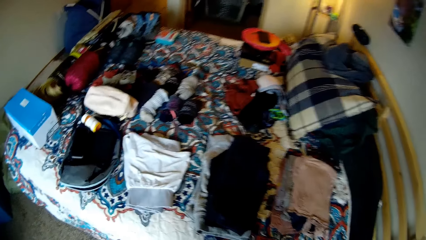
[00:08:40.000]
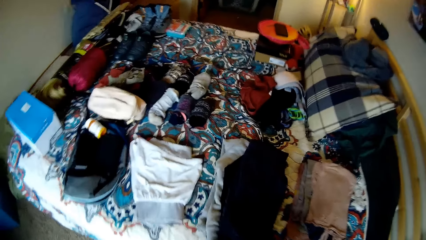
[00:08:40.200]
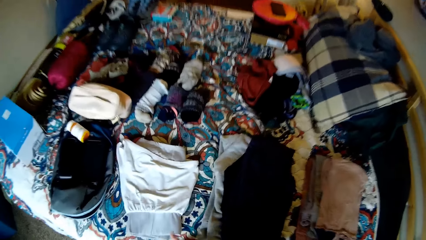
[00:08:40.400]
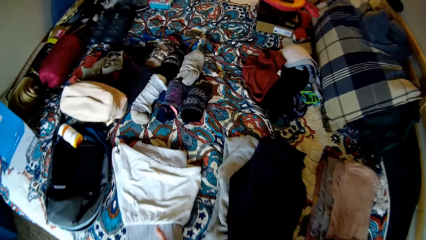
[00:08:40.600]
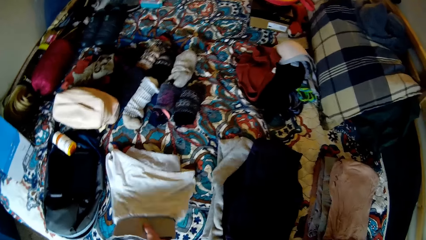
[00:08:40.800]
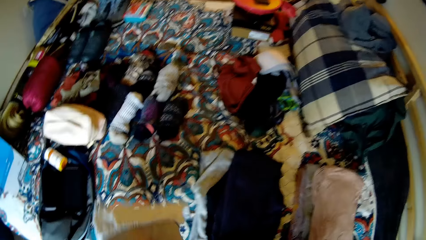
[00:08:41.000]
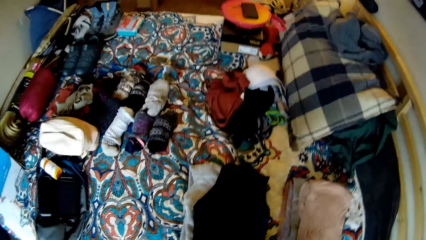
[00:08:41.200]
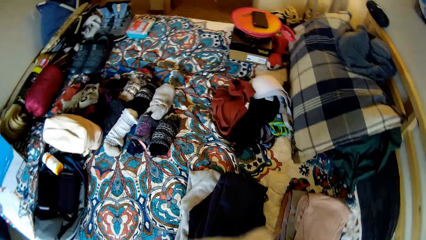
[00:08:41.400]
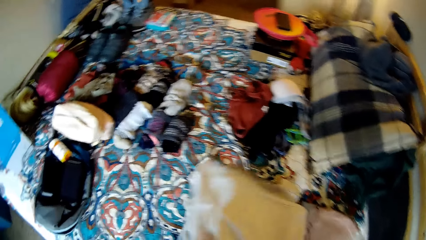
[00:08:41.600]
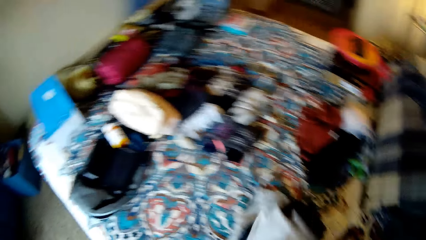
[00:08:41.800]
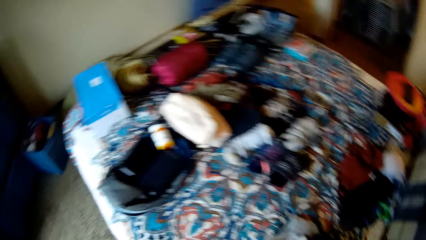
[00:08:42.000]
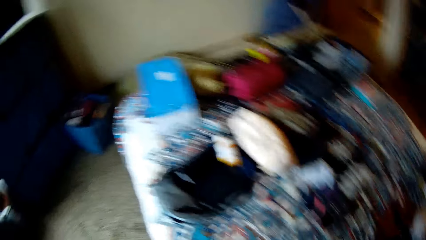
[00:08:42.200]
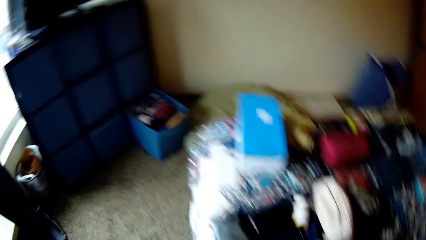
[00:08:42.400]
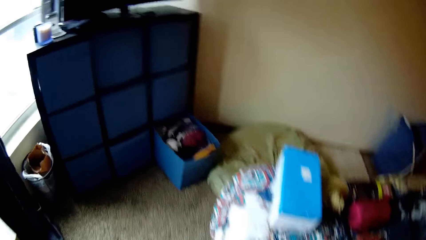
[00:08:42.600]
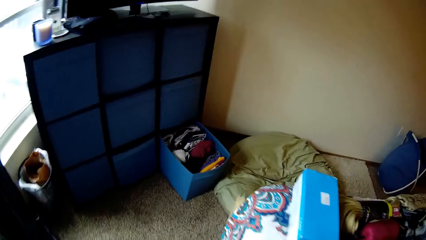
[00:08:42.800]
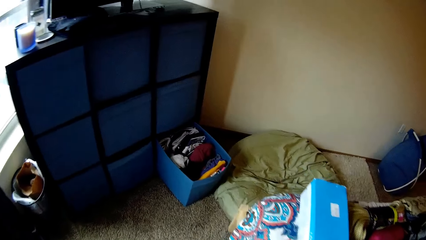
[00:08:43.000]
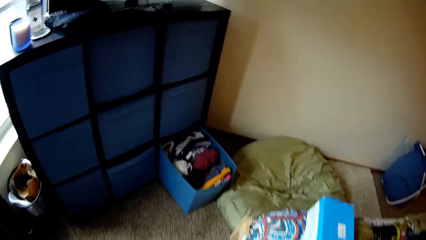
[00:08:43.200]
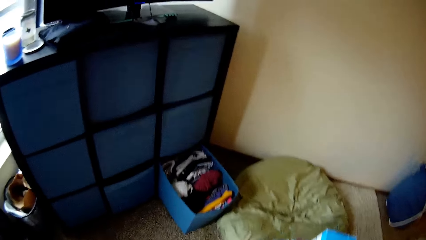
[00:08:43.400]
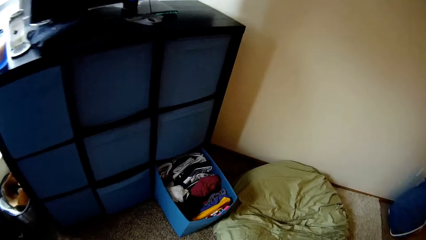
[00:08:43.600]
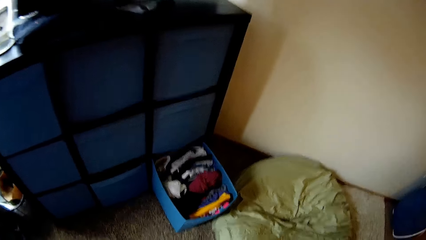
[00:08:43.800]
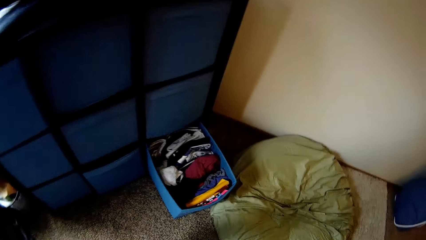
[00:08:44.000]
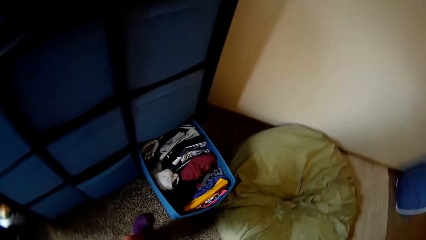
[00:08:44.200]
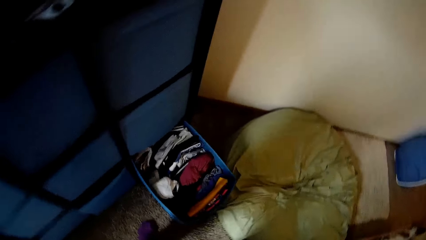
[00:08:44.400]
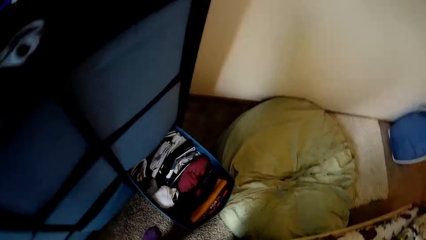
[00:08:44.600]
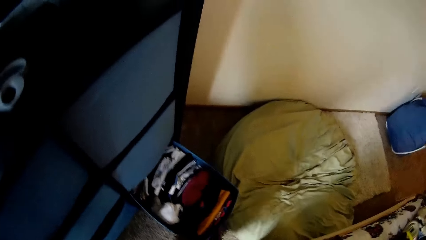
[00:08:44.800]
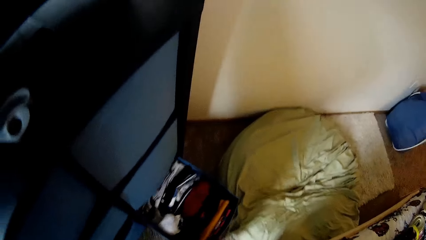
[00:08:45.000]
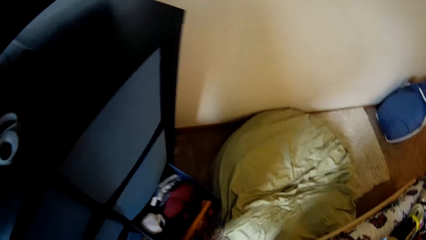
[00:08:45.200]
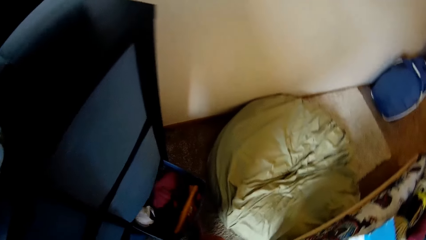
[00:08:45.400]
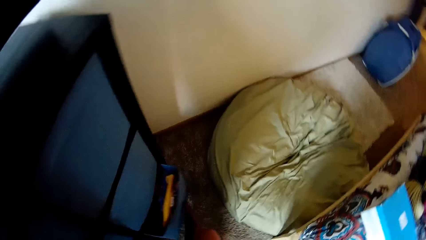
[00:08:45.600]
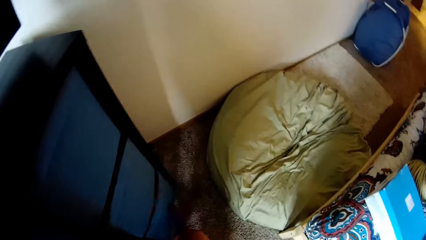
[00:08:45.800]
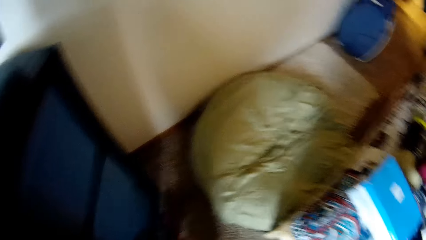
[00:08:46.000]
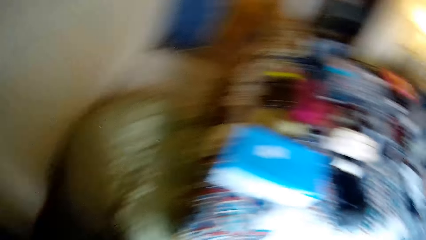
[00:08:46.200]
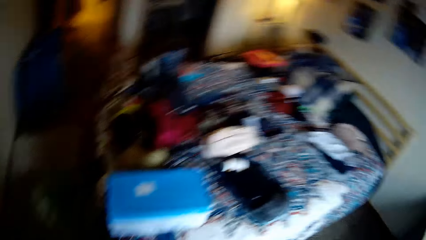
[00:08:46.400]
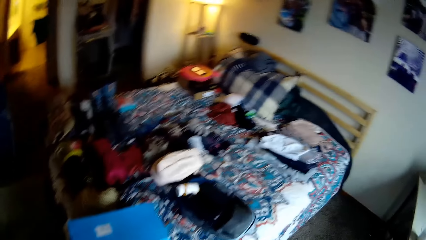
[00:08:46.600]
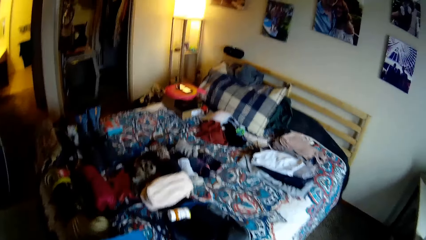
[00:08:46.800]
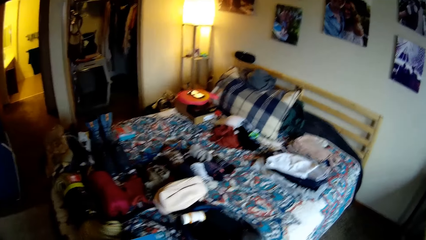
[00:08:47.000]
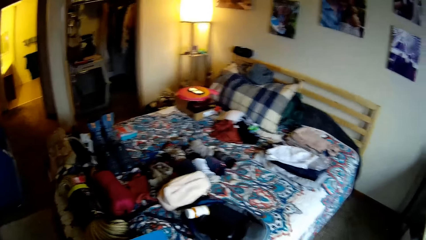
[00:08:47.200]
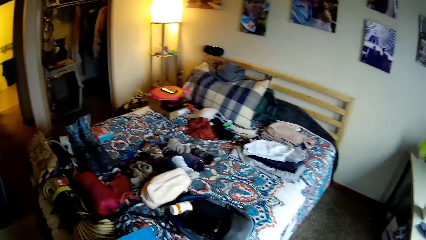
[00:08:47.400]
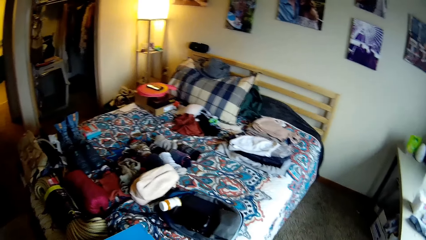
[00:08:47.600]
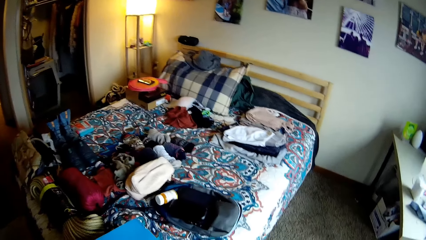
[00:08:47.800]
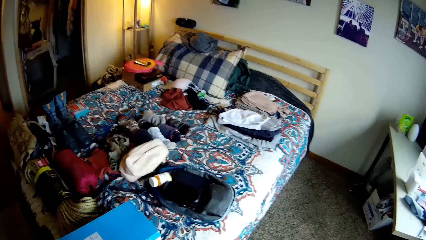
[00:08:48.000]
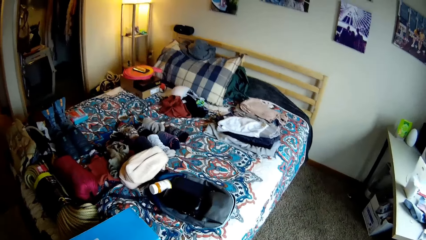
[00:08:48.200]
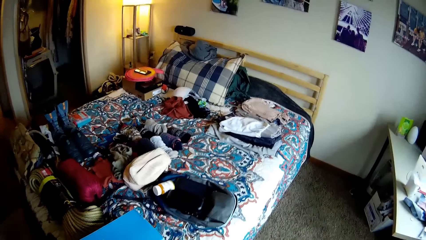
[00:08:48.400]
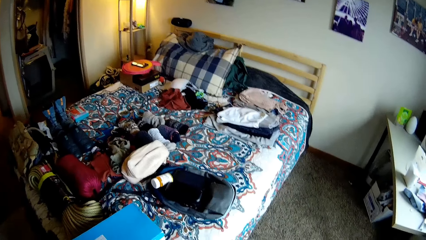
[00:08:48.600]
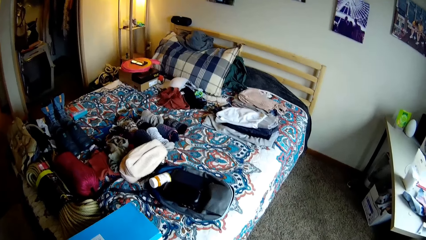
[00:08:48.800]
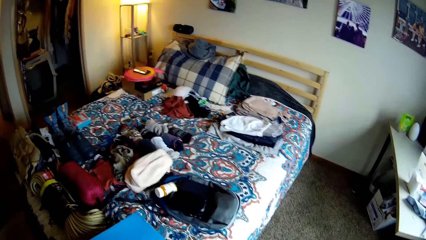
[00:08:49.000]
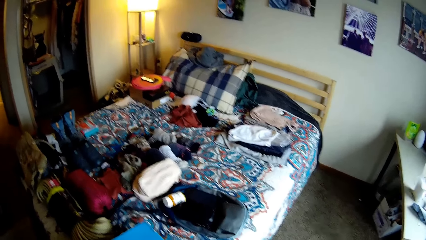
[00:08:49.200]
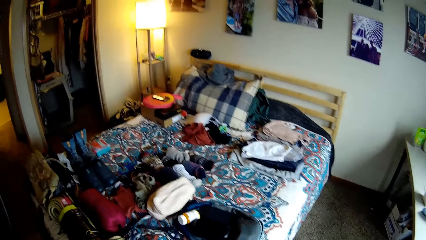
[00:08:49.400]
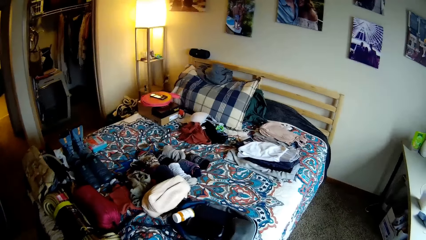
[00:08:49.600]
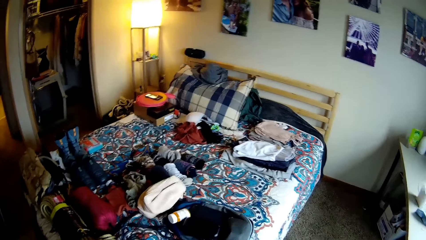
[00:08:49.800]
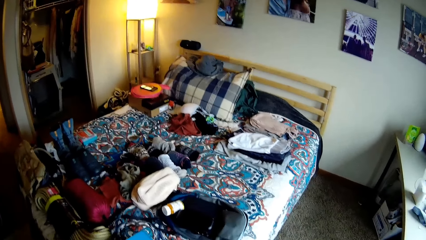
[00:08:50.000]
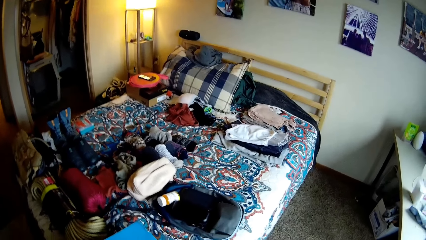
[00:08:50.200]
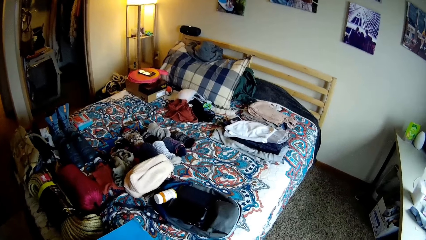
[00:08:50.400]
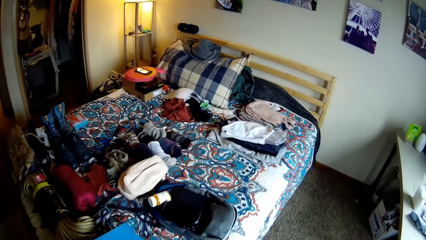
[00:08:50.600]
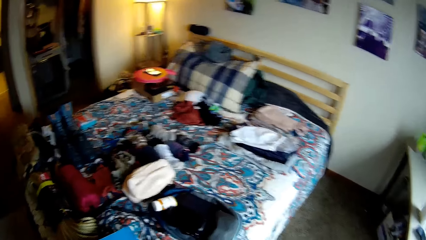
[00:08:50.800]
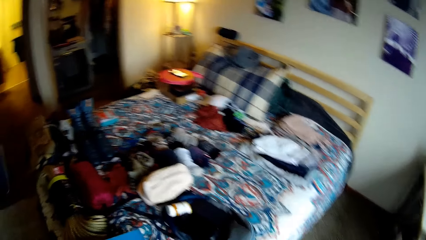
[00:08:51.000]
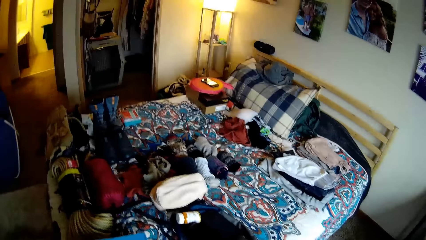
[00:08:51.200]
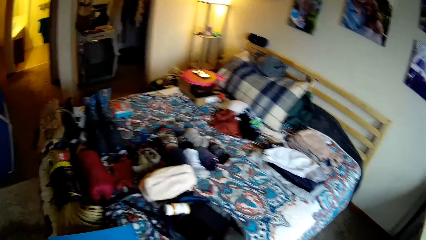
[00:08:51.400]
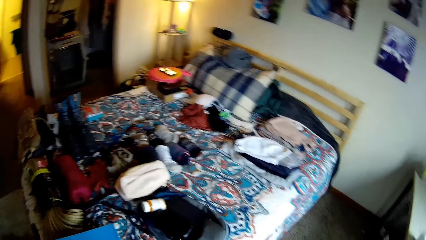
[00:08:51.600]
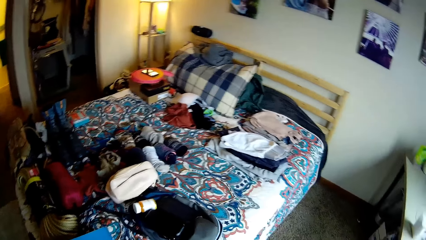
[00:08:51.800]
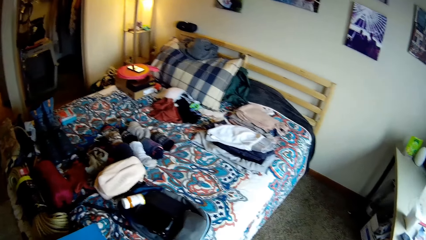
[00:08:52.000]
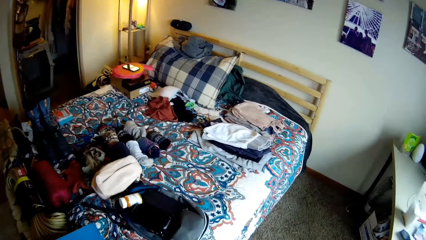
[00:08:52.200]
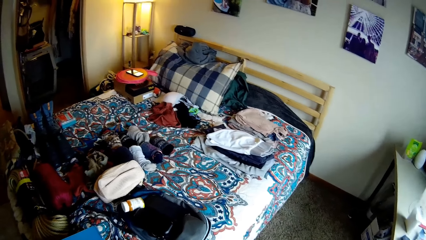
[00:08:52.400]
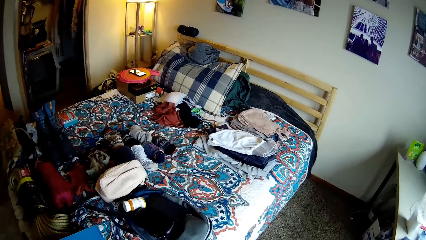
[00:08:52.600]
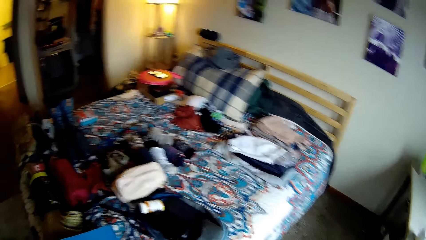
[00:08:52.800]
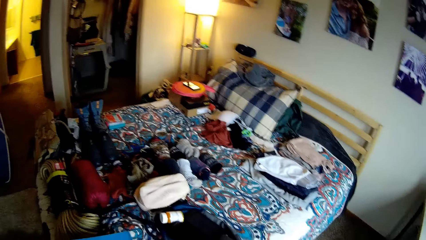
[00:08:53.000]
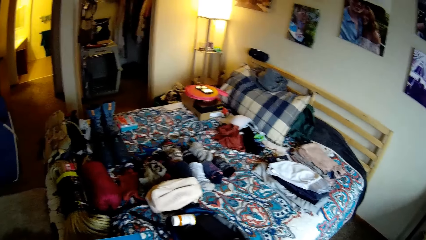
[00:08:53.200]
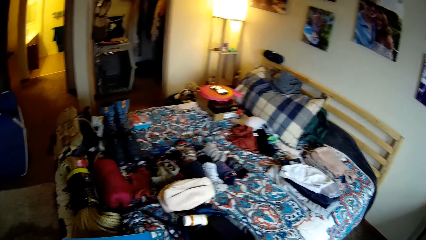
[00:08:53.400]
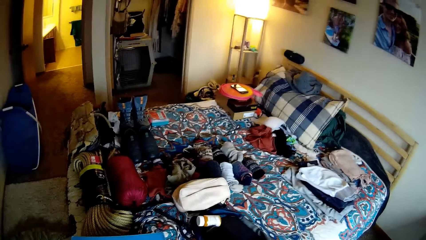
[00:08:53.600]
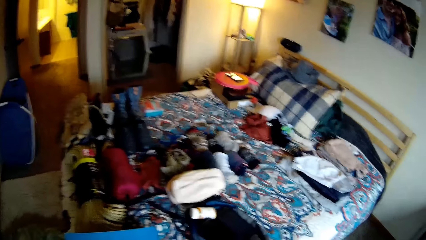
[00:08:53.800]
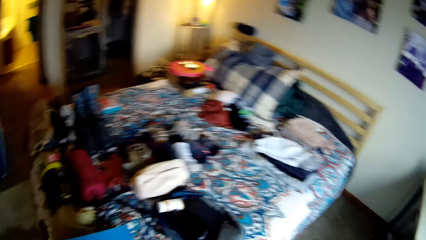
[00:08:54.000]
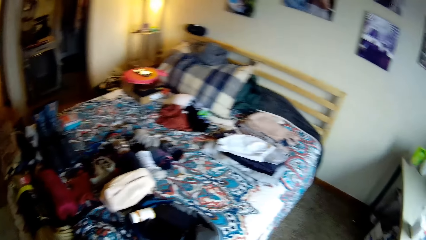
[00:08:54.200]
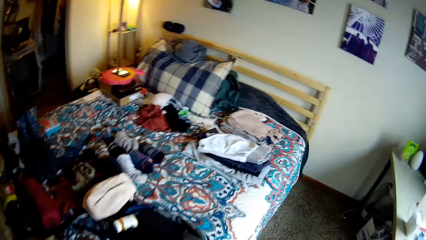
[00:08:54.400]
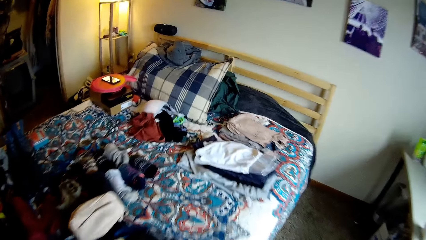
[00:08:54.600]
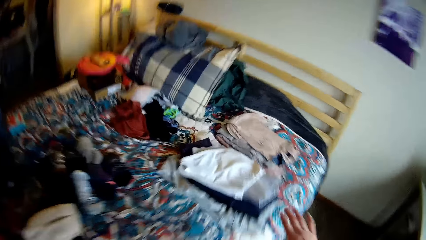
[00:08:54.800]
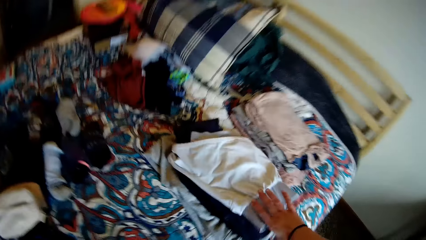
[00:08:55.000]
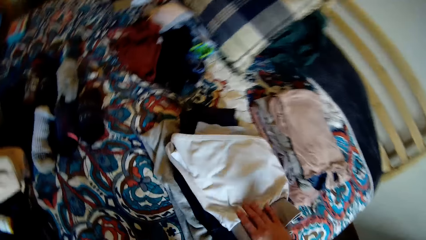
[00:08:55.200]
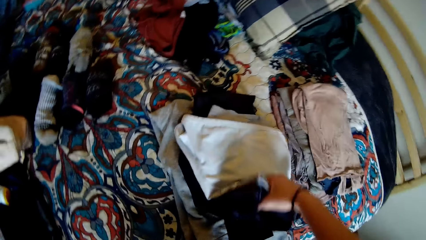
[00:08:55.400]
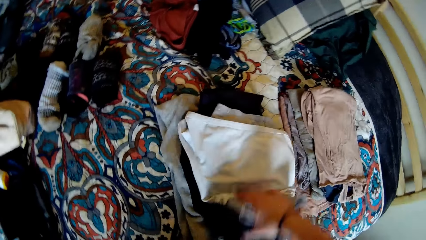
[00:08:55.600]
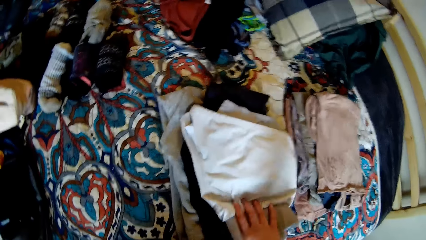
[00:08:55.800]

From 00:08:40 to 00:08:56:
The camera wearer picks up another cloth from the bed. She drops the cloth on another cloth on the bed. She walks to the drawer. She closes the drawer with her leg. She turns around the room. She adjusts the cloths on the bed.
